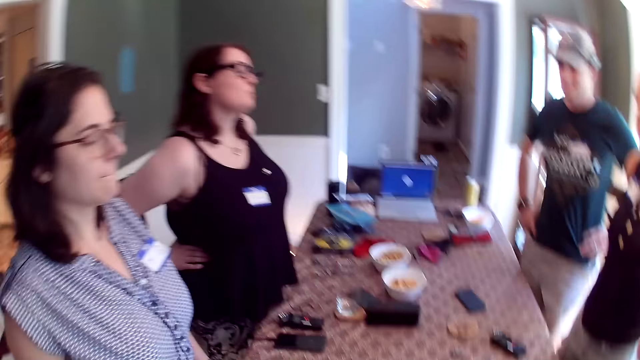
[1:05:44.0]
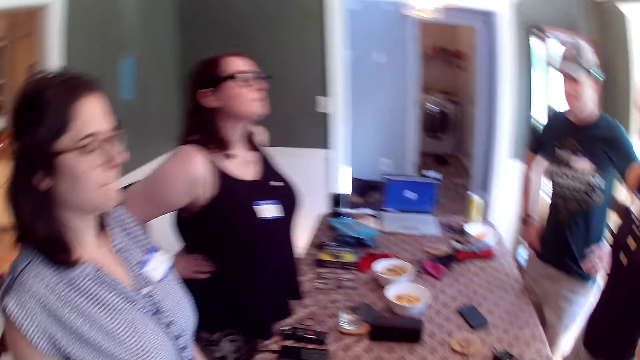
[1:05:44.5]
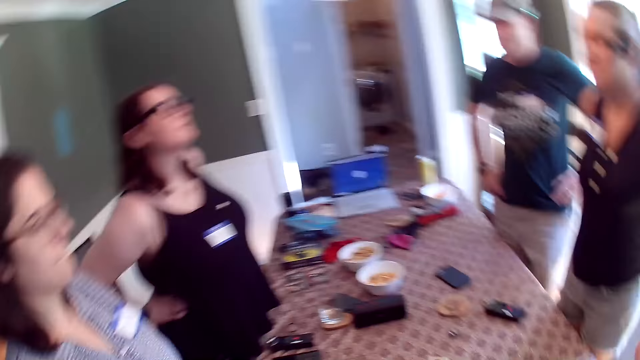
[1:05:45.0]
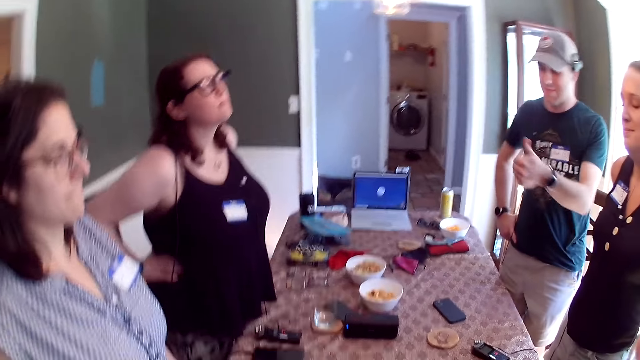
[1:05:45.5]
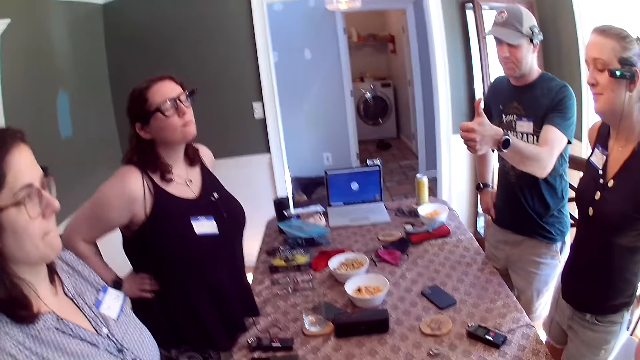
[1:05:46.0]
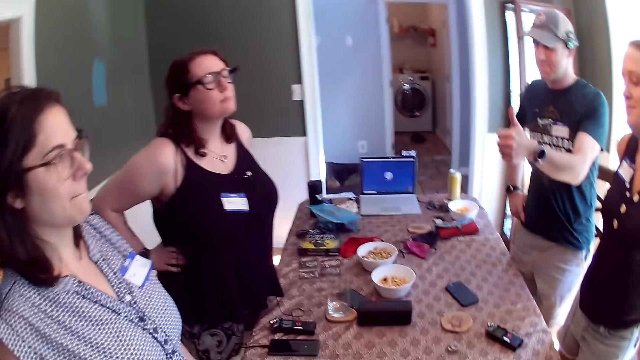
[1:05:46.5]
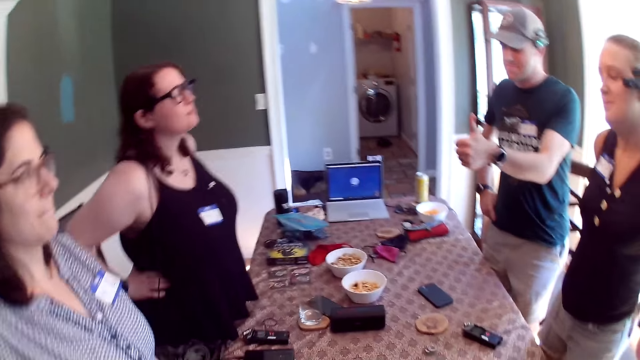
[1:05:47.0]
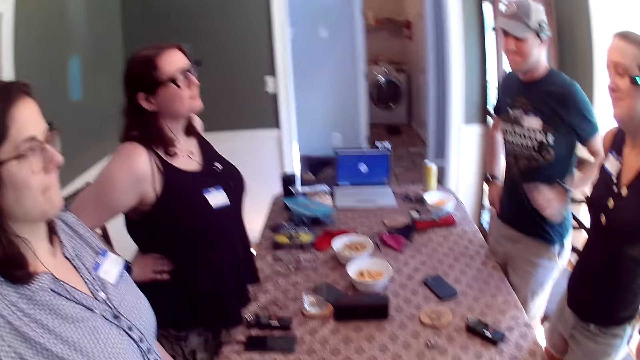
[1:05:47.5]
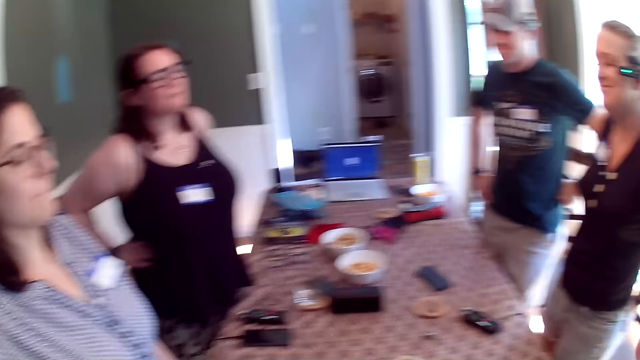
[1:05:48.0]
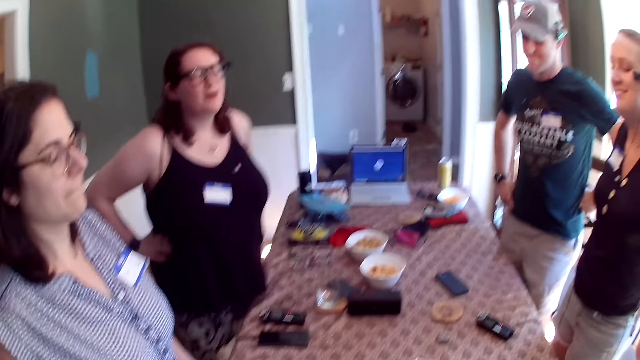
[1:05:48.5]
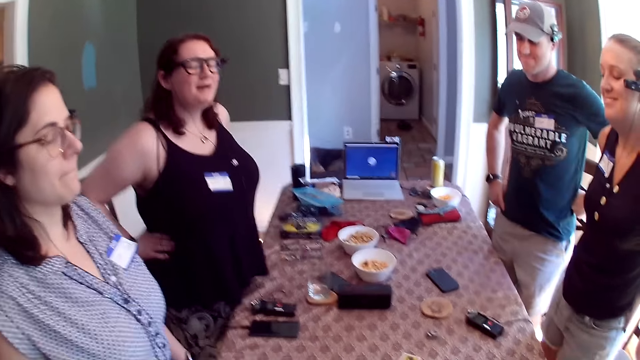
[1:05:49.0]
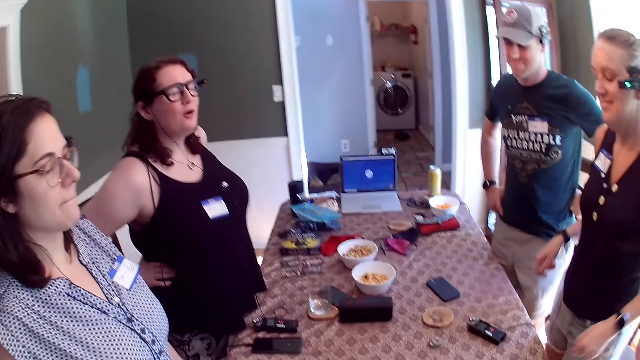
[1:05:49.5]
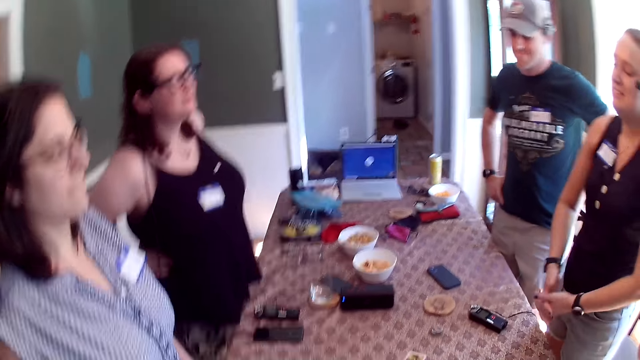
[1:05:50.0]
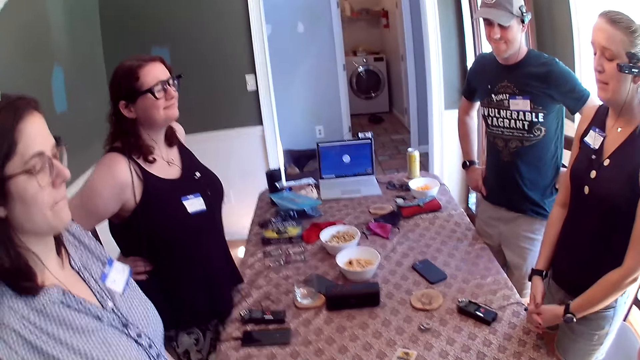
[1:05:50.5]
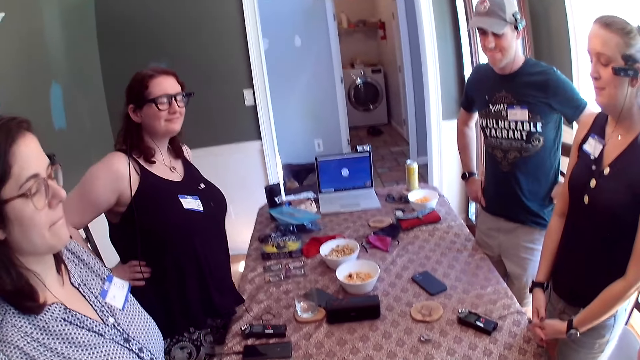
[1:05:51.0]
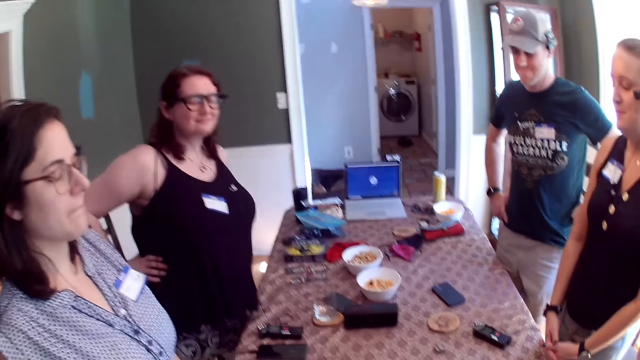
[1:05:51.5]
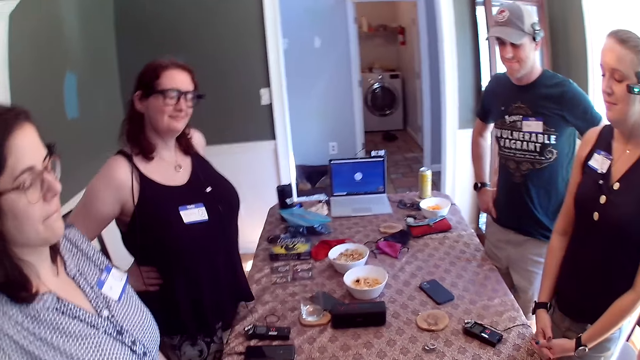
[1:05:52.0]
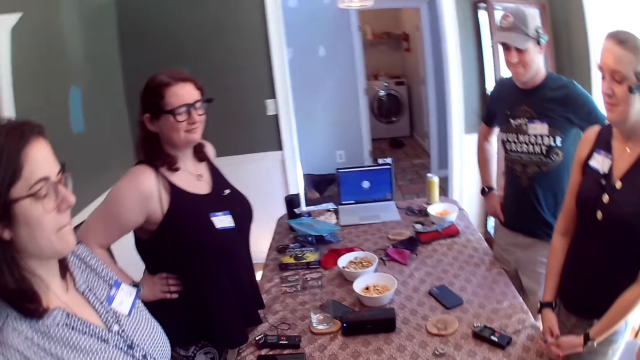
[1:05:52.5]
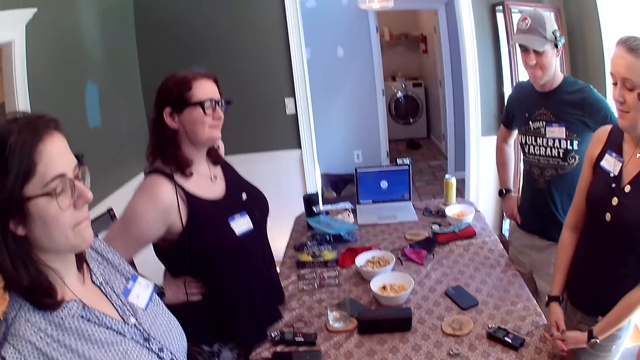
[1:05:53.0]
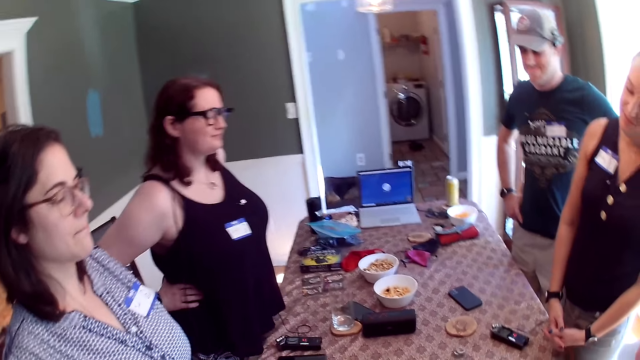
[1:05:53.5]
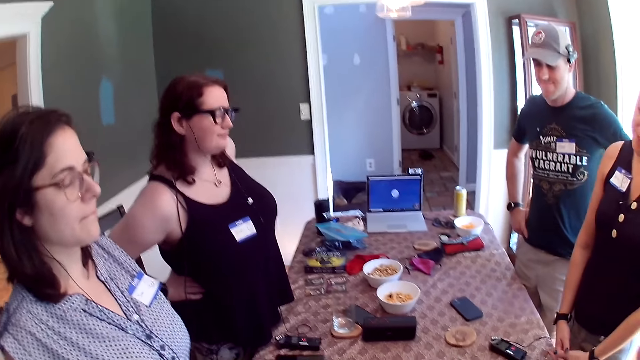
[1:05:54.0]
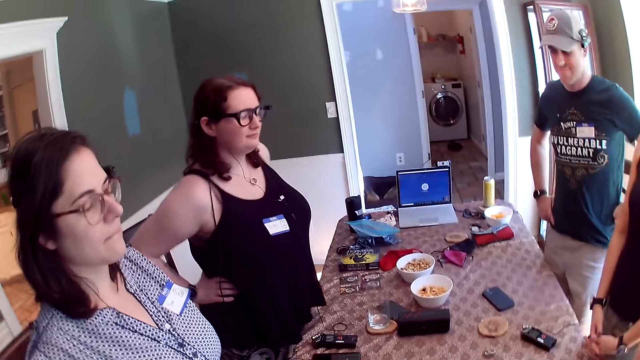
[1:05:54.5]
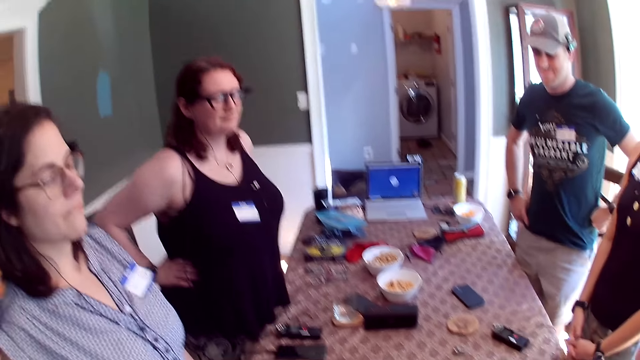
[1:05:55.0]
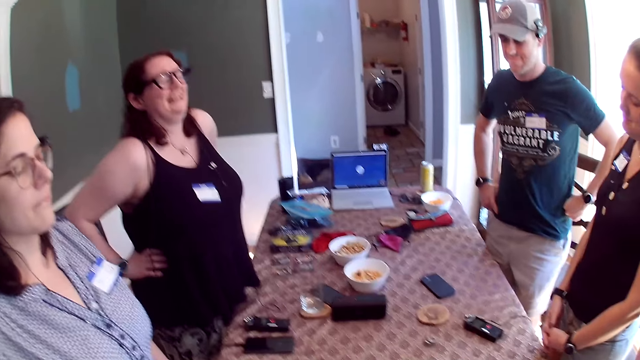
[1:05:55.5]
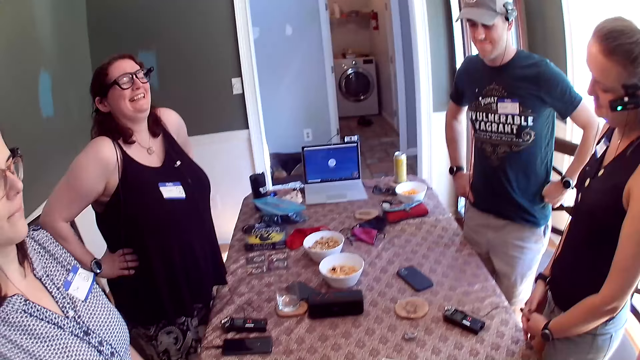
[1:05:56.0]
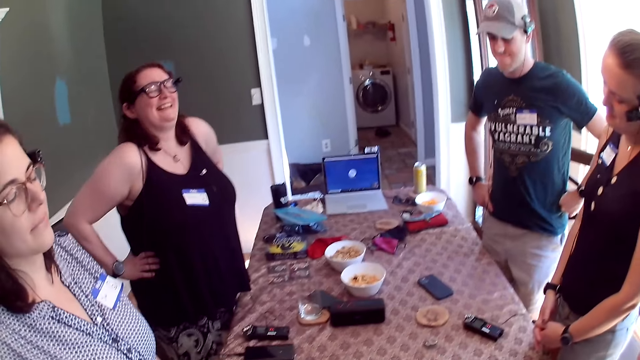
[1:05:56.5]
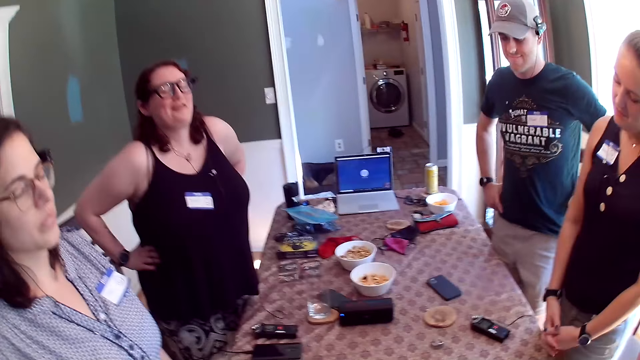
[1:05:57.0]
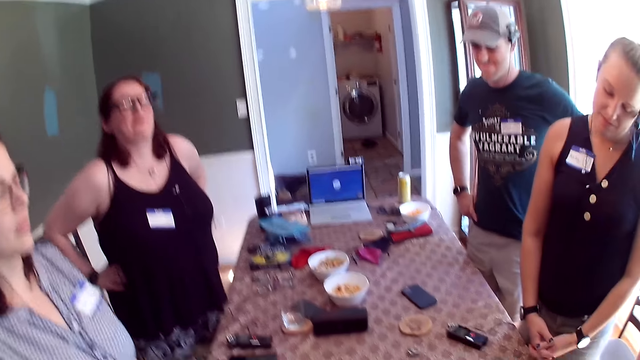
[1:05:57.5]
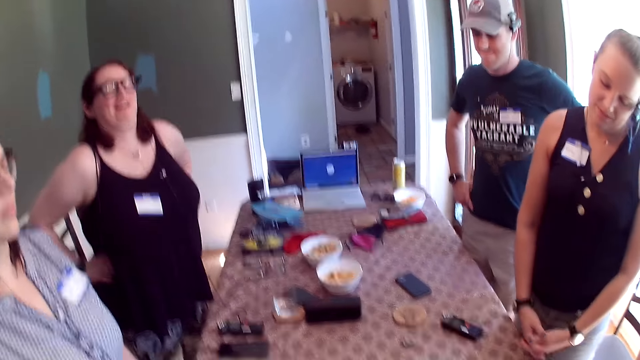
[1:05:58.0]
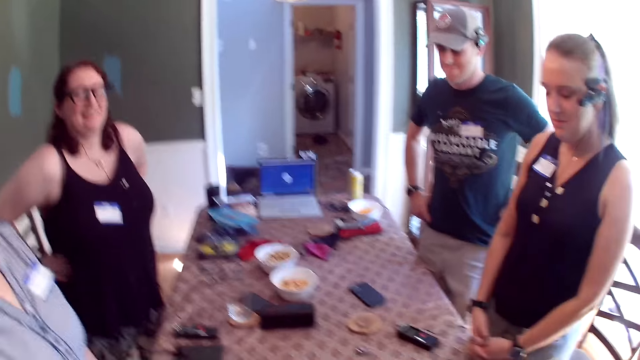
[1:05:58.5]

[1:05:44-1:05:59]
The man gives a thumbs up with his left hand. The camera wearer converses with the group of people at the table. They converse with the group of people at the table again.

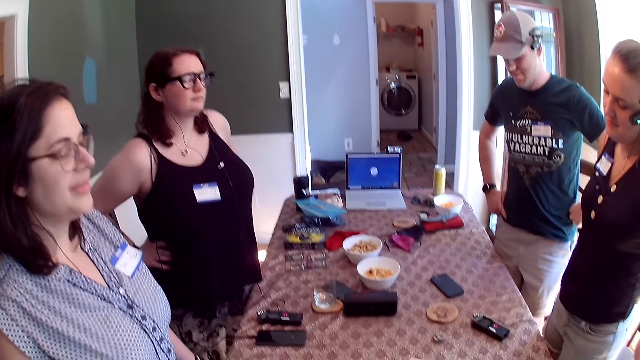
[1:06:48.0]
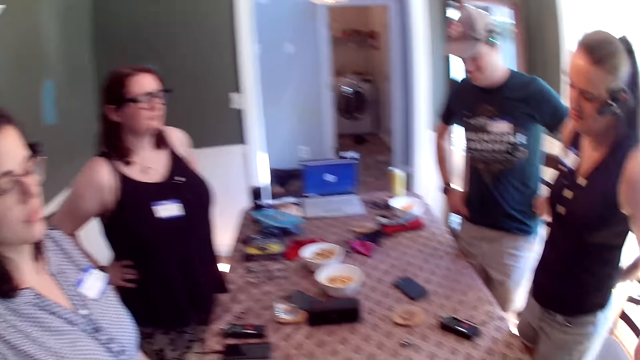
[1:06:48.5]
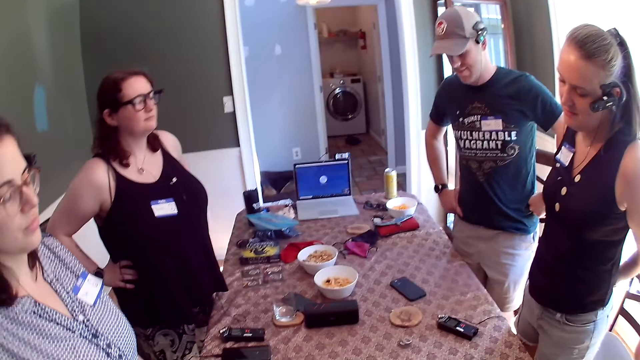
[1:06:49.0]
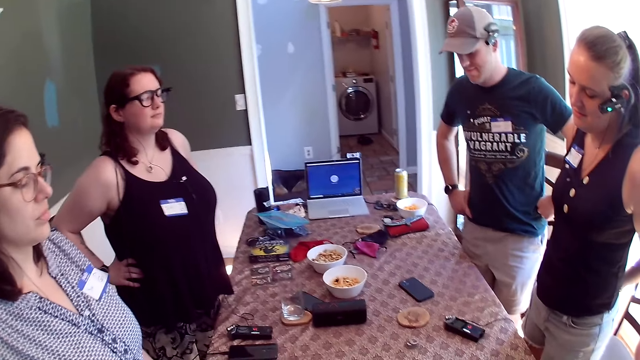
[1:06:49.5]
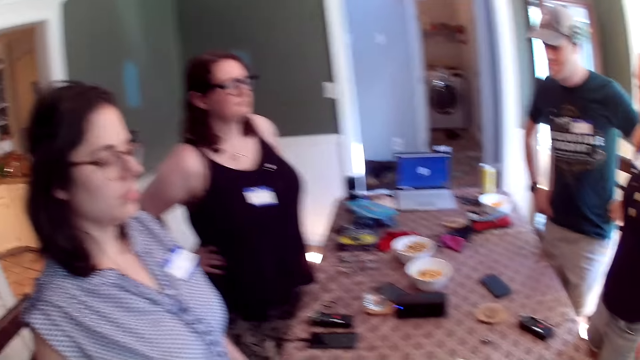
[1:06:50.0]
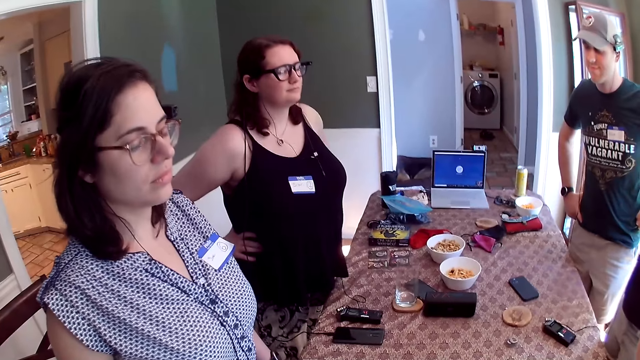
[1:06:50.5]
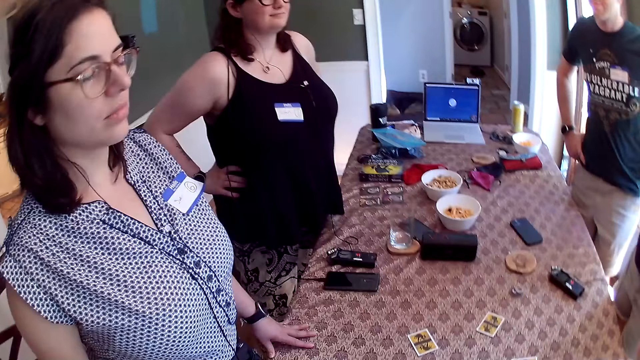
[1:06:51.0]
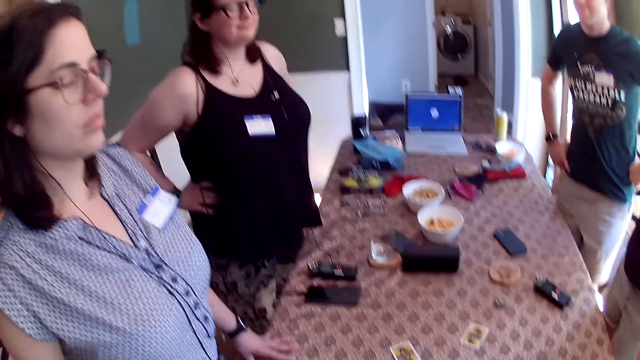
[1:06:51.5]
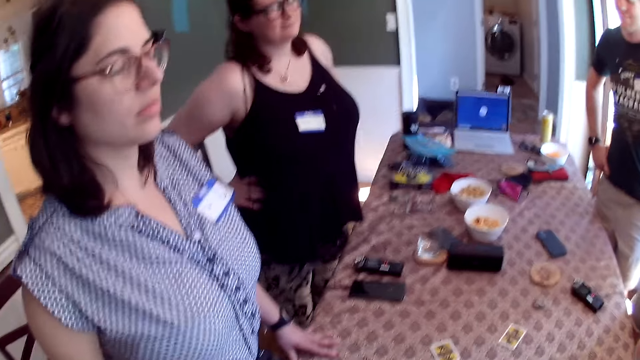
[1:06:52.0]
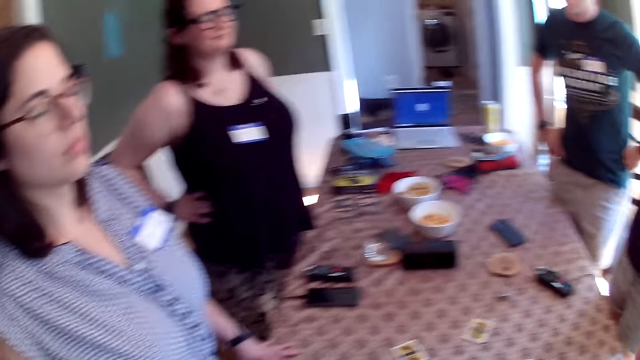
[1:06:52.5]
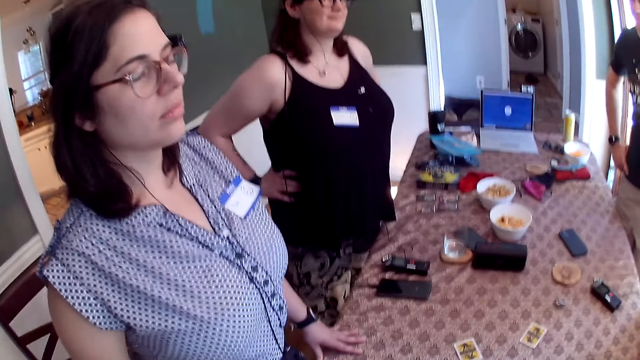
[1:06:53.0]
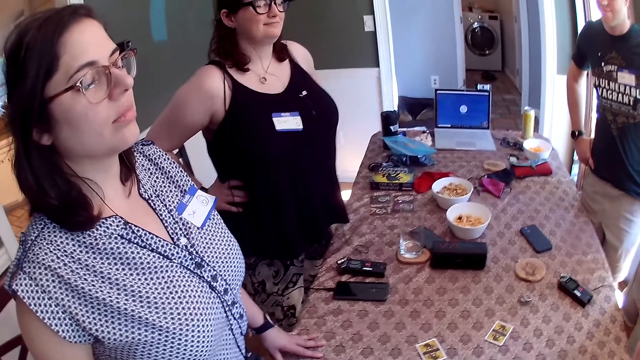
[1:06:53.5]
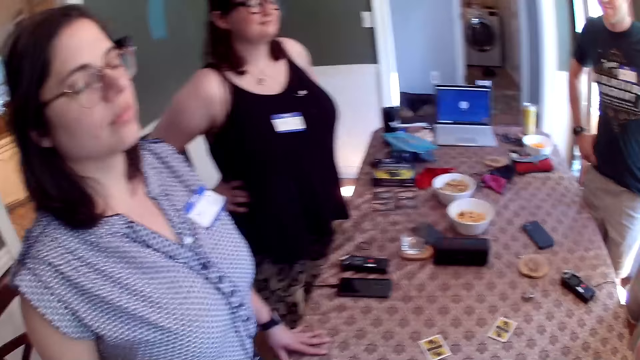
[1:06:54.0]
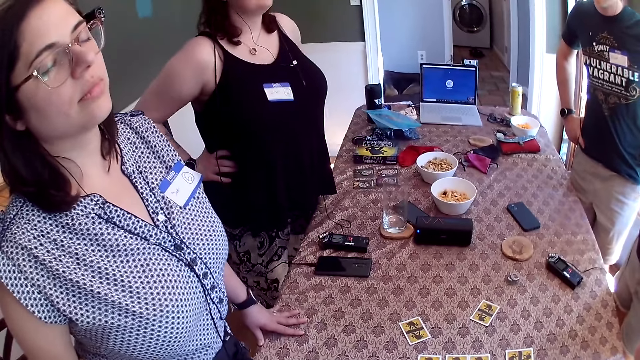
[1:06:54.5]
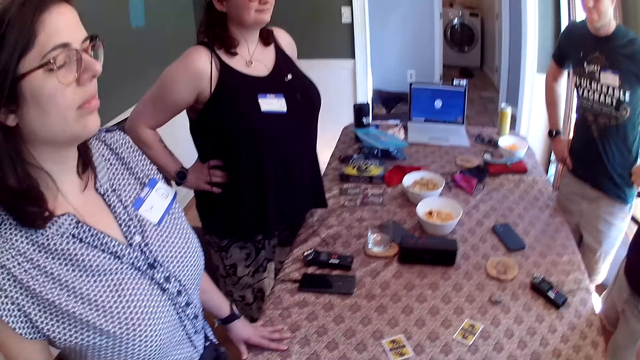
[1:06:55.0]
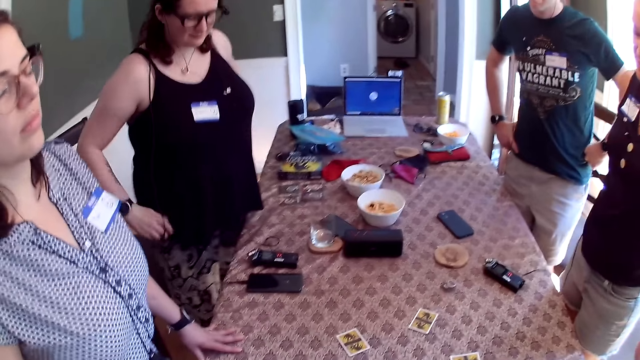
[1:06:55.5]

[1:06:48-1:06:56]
The camera wearer converses with the group of people at the table.
